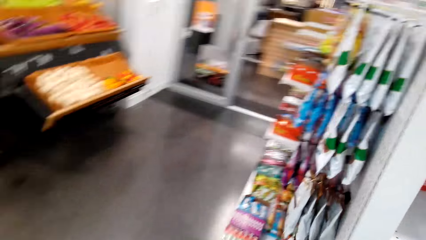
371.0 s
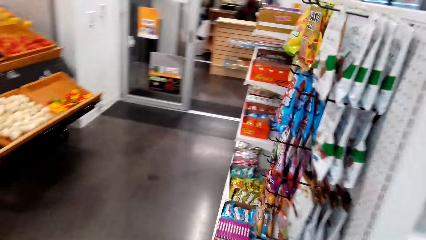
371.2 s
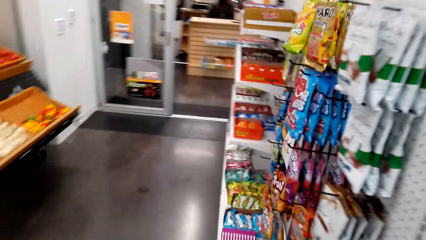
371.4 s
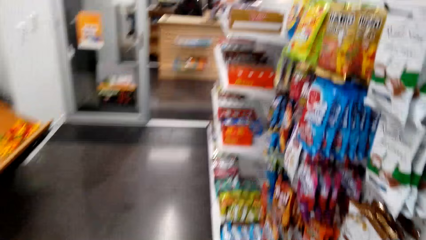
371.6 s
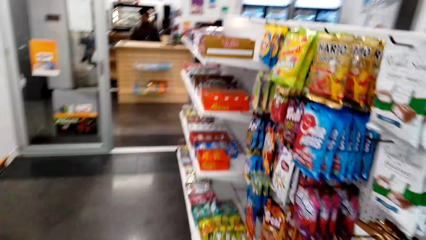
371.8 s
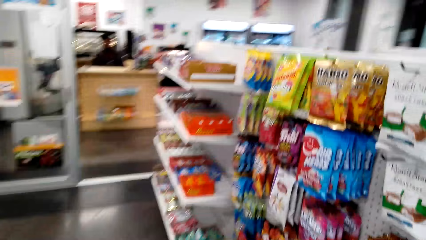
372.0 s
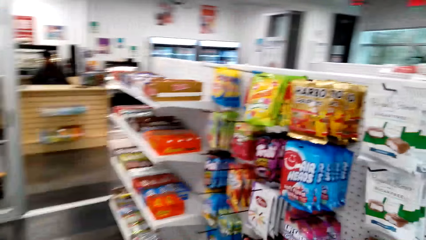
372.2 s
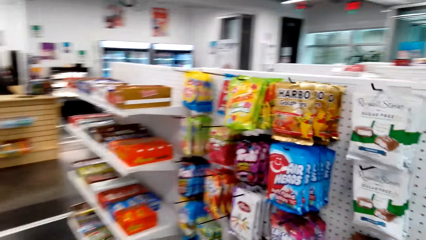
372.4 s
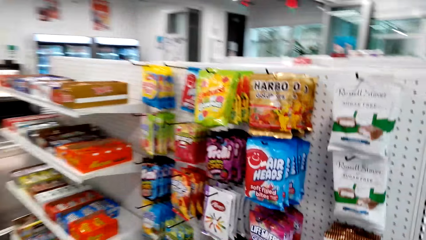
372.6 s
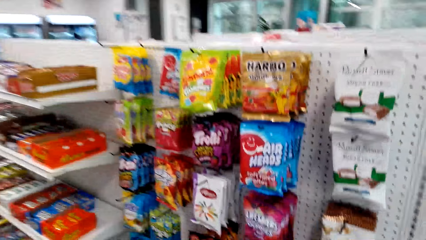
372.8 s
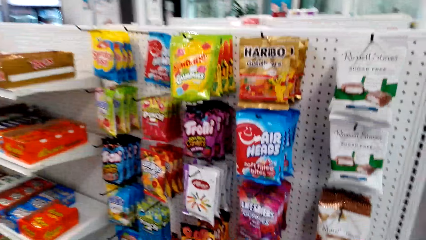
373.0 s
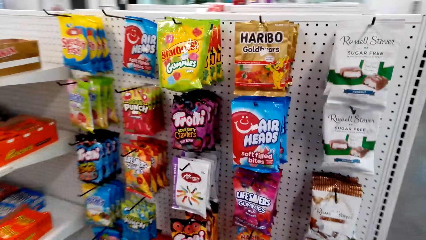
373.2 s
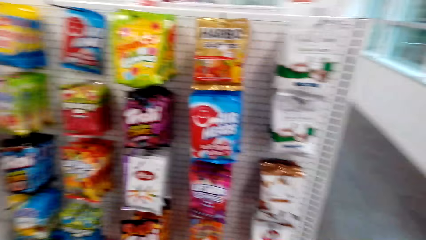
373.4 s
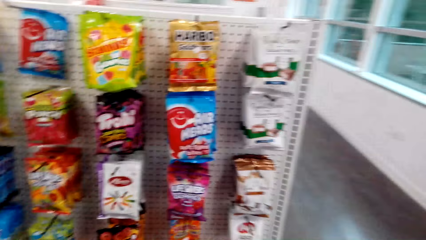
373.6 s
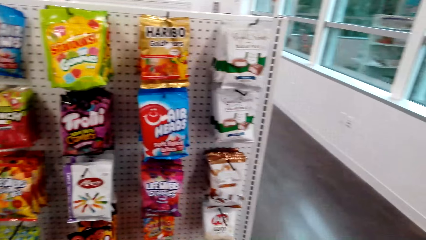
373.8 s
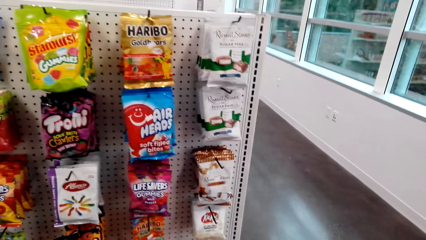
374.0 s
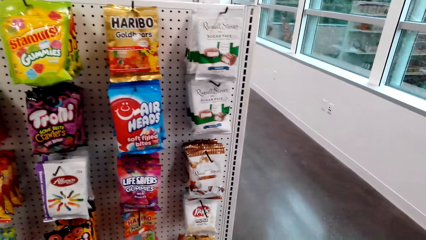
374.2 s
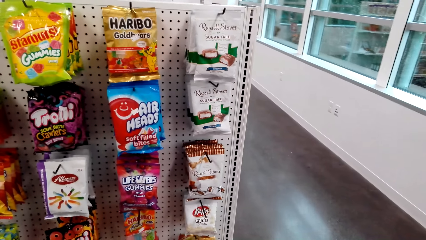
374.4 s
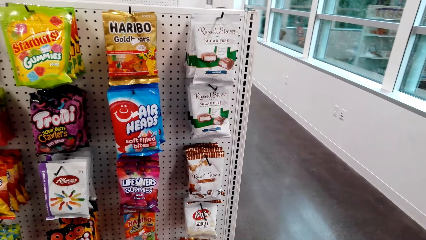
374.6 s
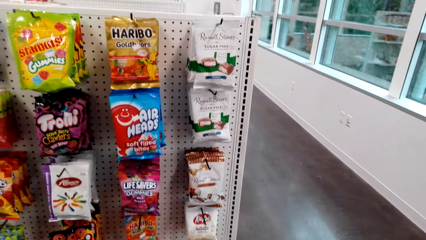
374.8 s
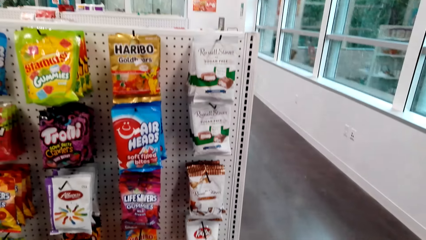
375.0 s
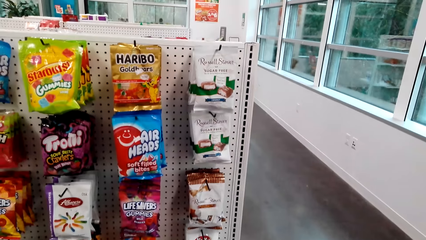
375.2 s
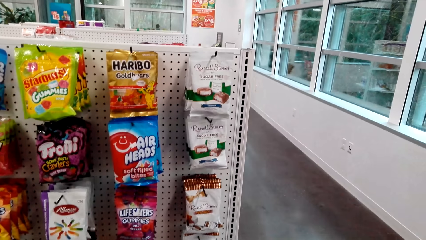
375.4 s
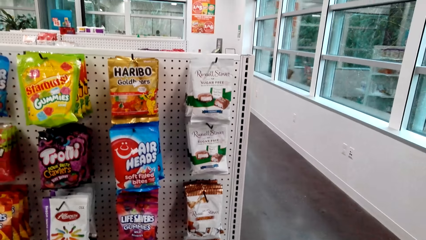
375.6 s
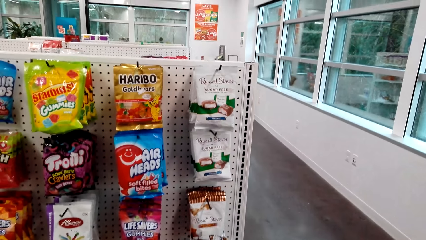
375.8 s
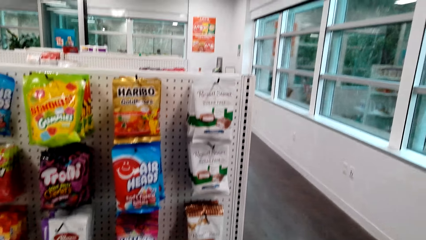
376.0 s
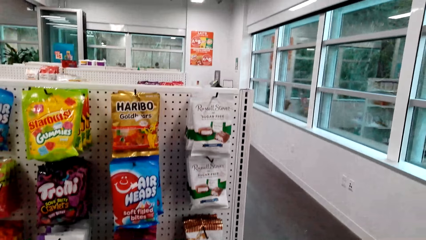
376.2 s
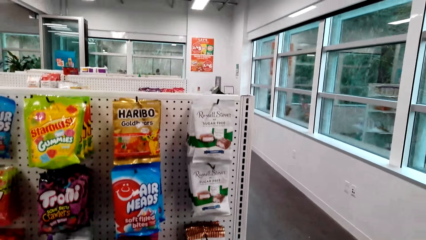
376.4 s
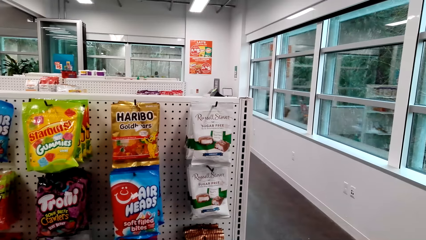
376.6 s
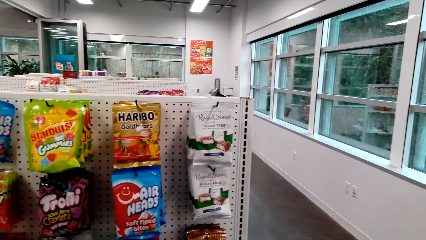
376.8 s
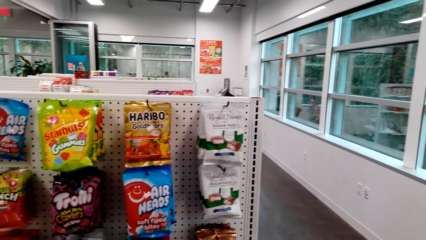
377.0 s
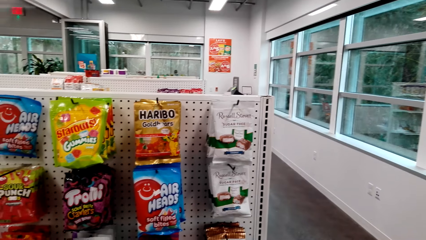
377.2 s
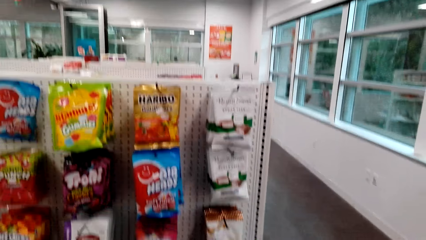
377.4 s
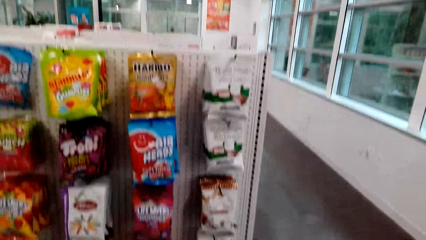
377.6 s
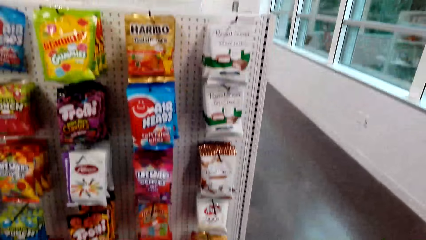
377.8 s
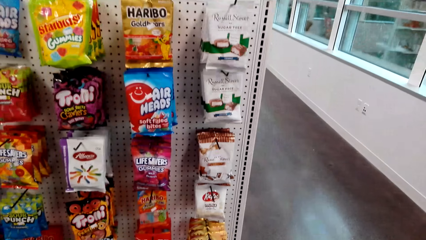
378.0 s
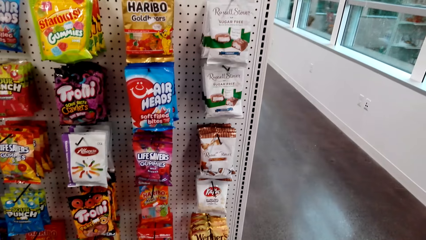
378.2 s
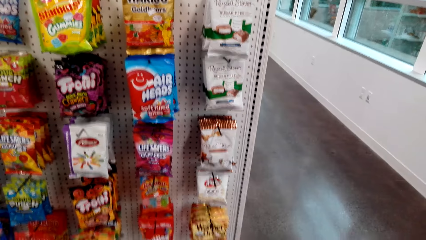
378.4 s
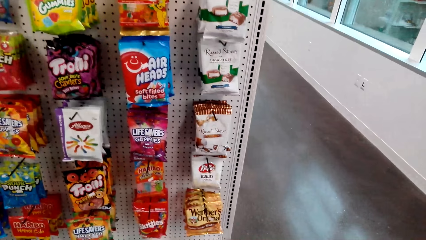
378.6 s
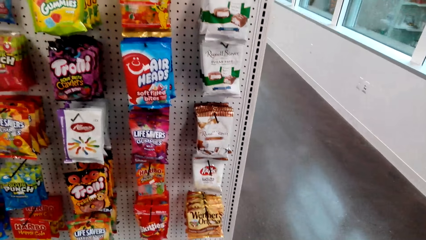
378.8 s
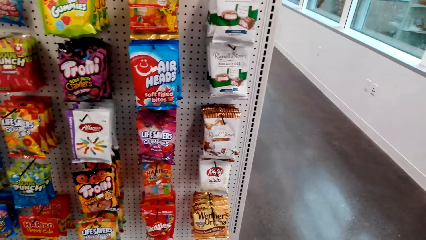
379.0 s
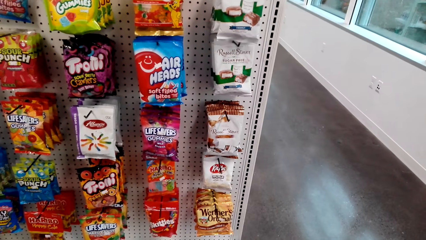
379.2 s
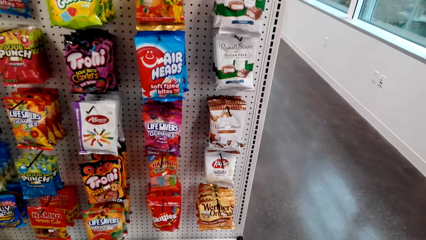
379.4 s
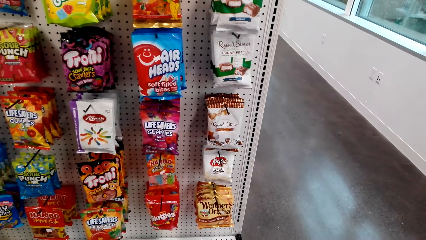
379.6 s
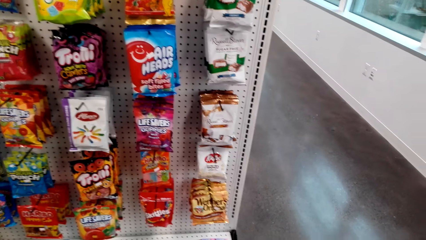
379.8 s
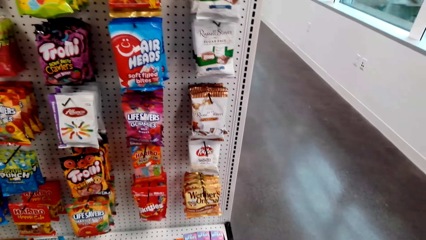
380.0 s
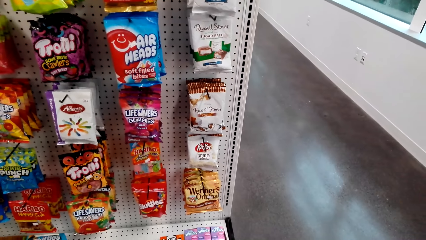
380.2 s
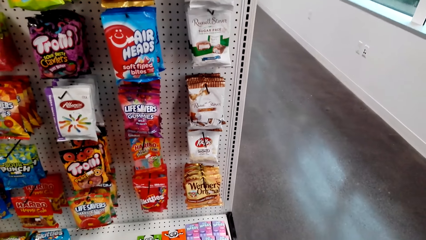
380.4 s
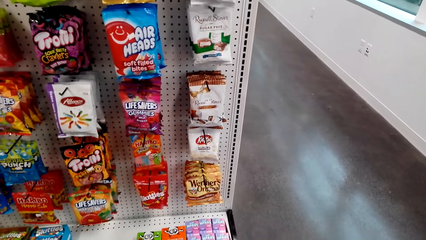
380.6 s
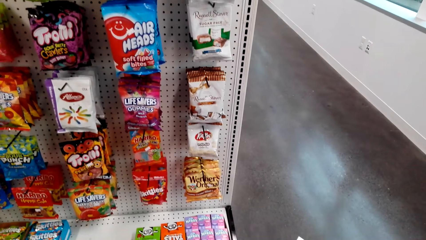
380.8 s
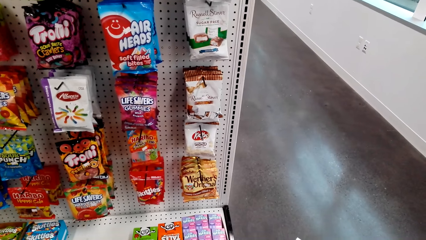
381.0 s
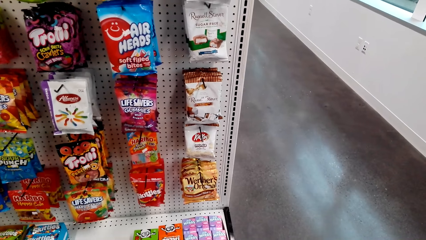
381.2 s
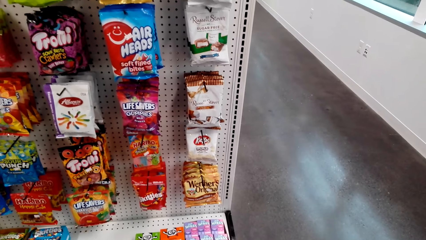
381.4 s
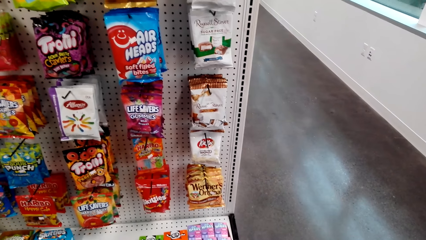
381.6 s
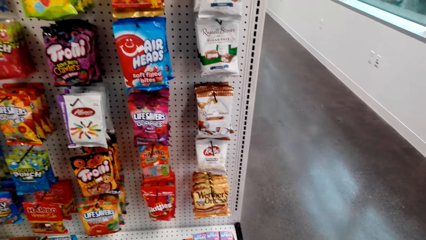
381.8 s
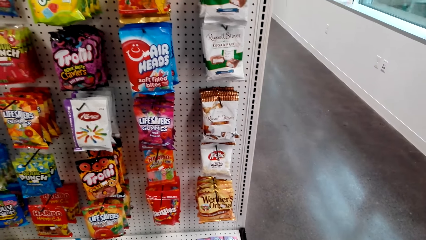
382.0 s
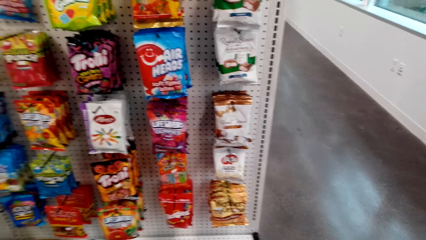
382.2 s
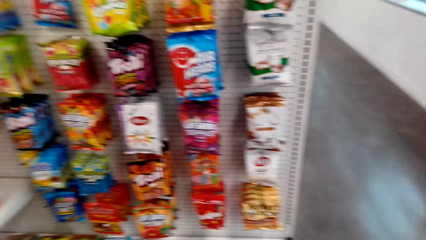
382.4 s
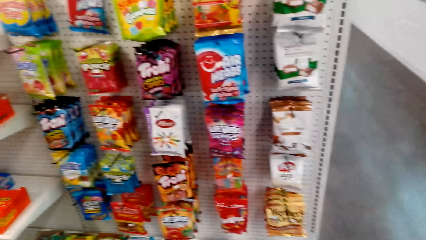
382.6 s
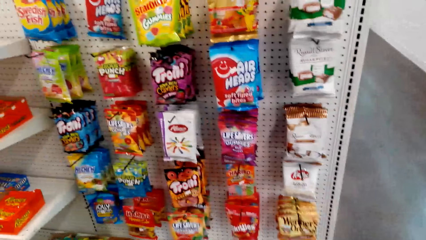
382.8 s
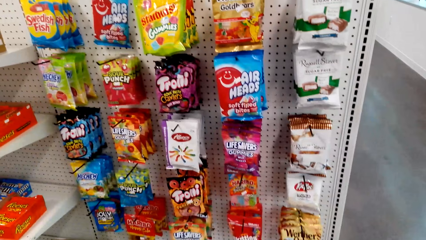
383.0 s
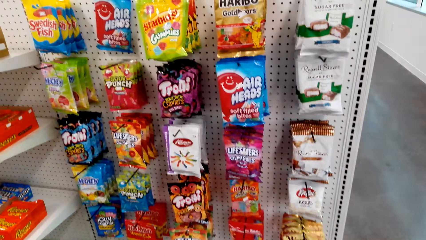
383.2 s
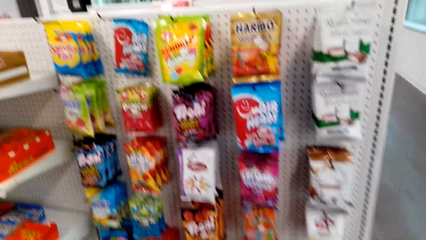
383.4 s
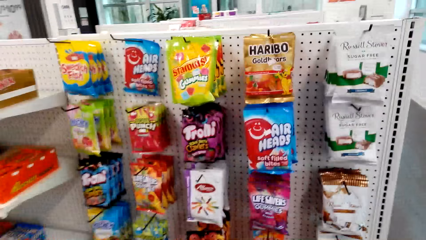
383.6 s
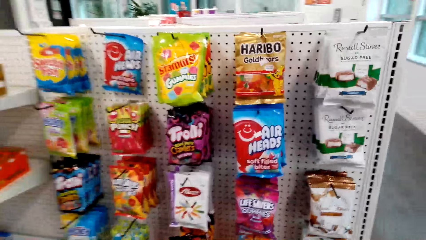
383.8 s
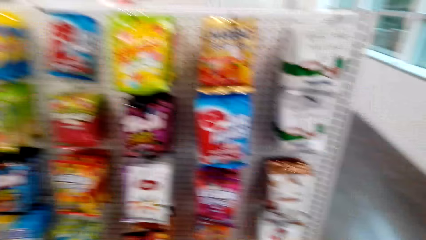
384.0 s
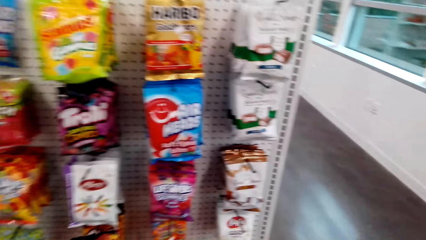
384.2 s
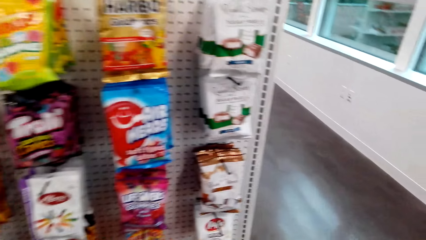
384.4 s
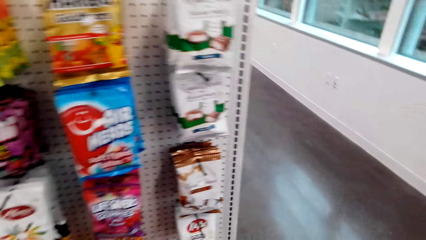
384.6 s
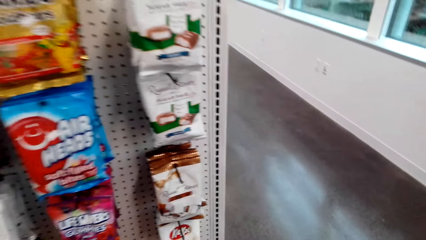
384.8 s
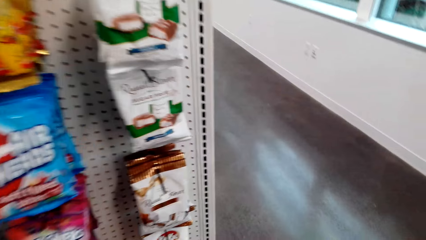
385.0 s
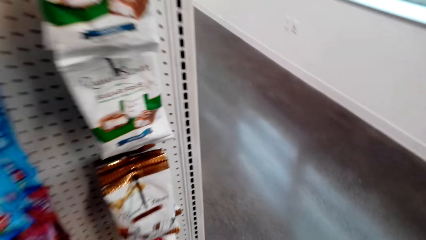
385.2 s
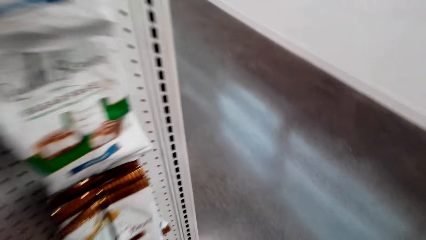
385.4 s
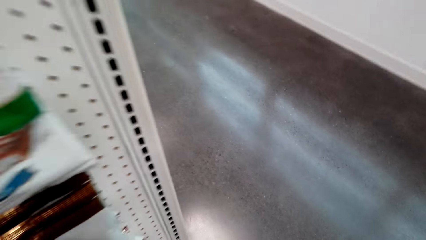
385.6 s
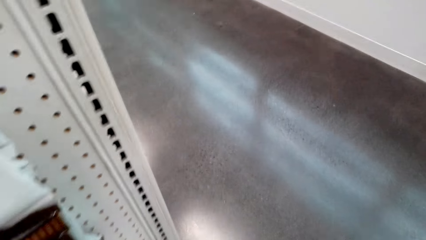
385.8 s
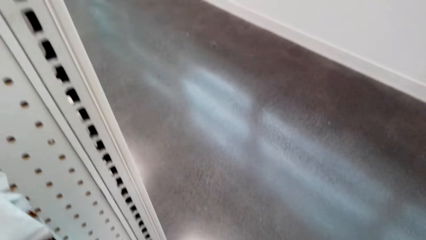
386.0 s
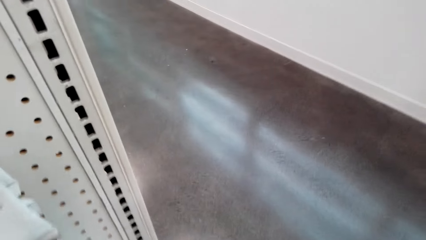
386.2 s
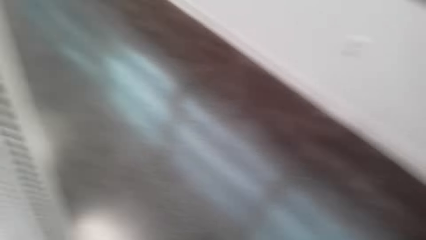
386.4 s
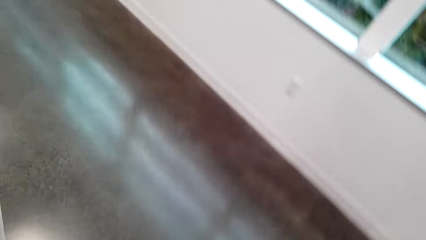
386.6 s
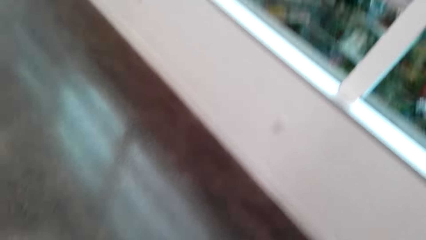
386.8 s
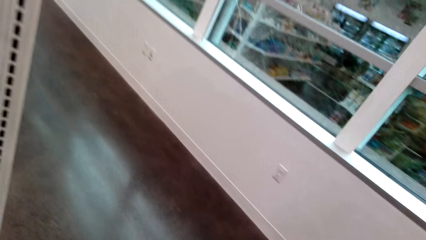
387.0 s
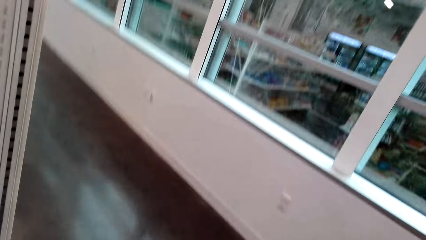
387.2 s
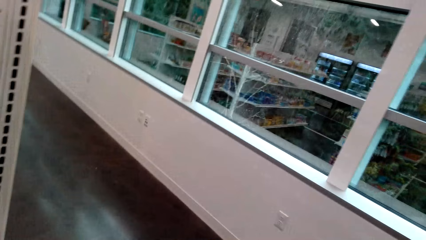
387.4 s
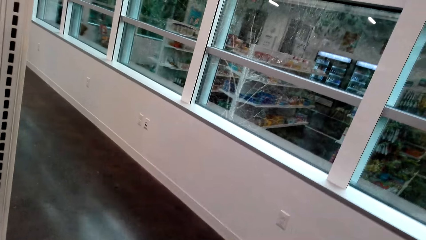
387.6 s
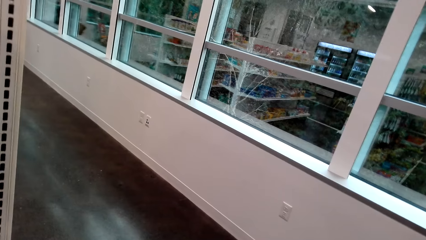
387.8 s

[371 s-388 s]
The camera wearer looks at the shelves. They stop at a shelf.
